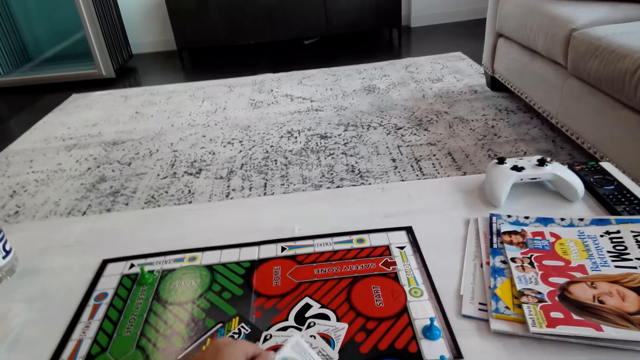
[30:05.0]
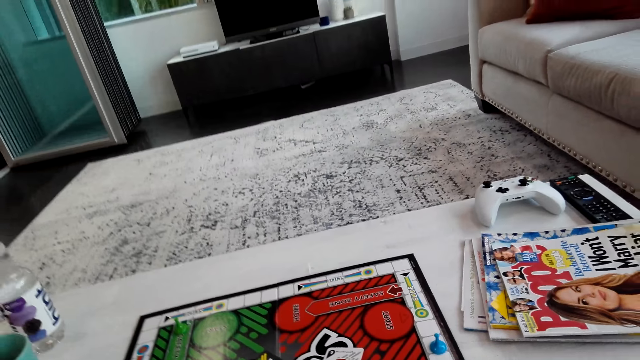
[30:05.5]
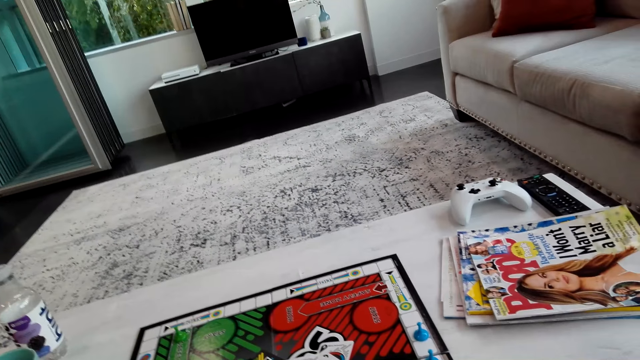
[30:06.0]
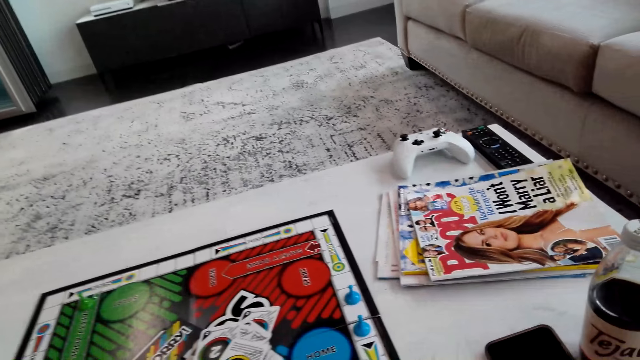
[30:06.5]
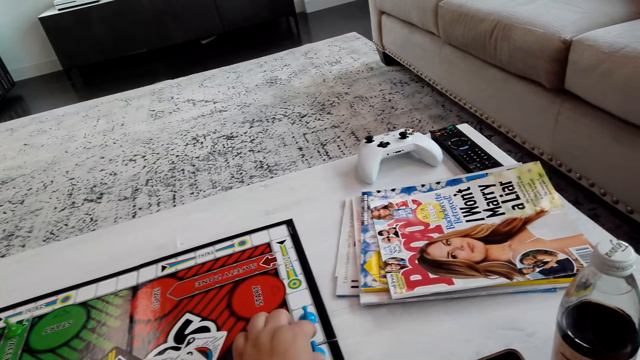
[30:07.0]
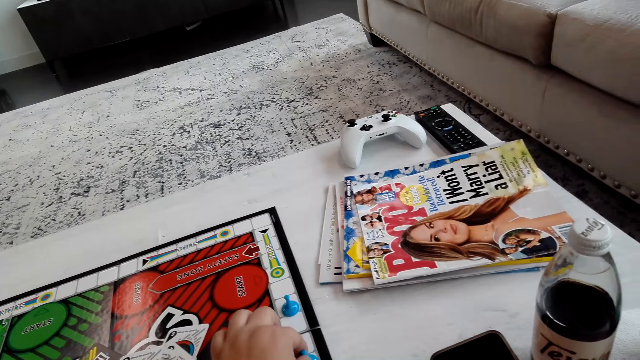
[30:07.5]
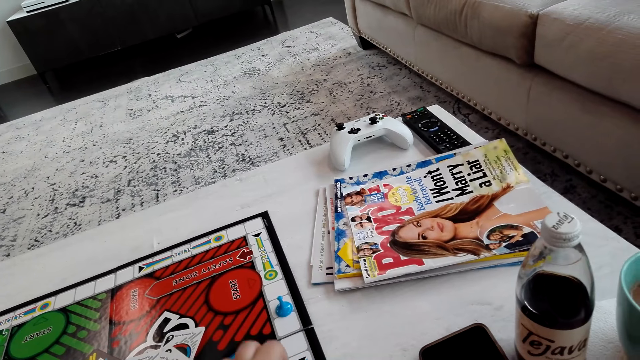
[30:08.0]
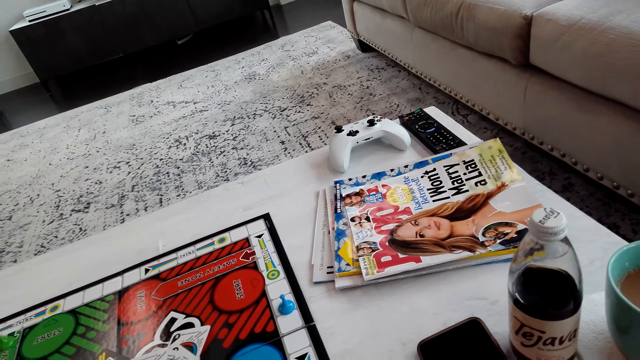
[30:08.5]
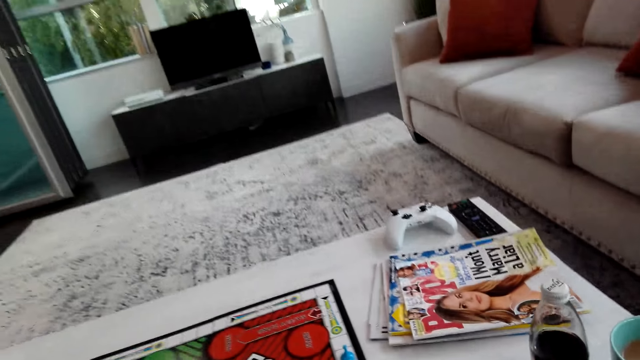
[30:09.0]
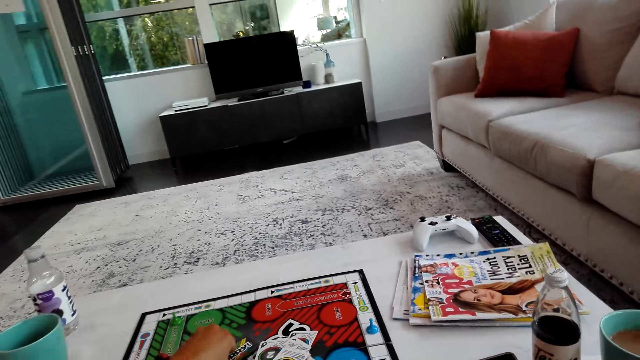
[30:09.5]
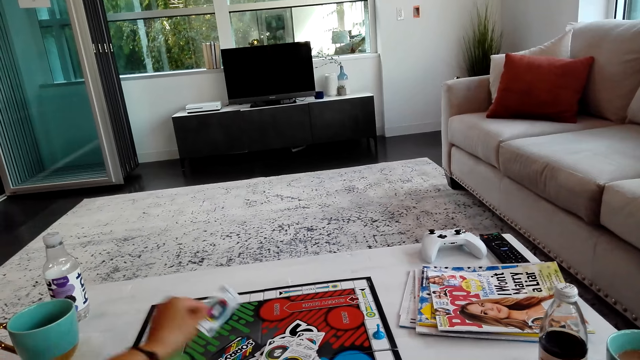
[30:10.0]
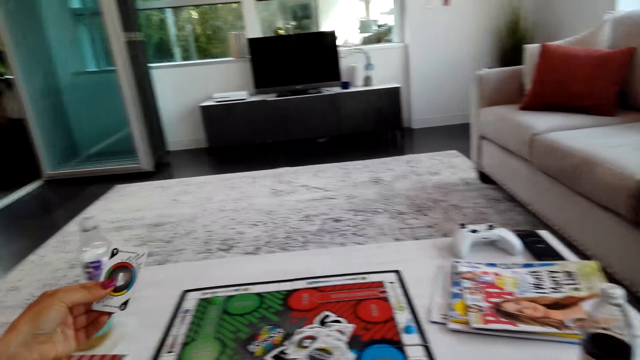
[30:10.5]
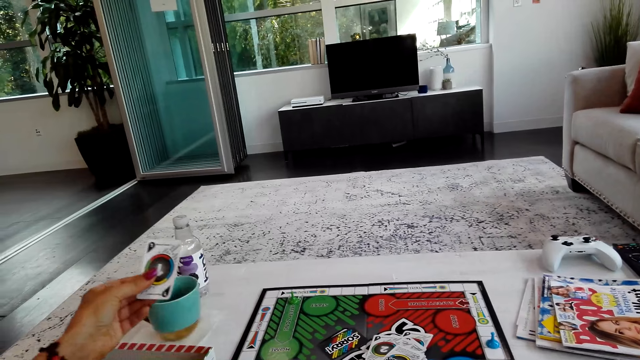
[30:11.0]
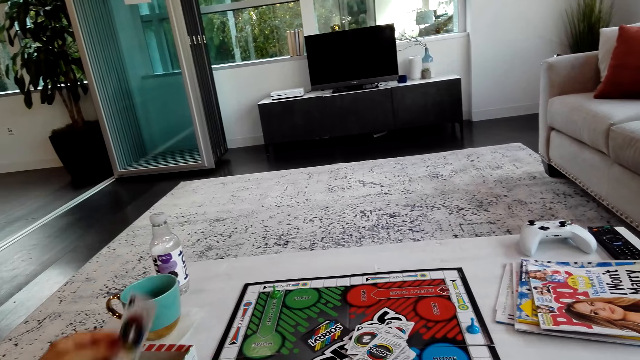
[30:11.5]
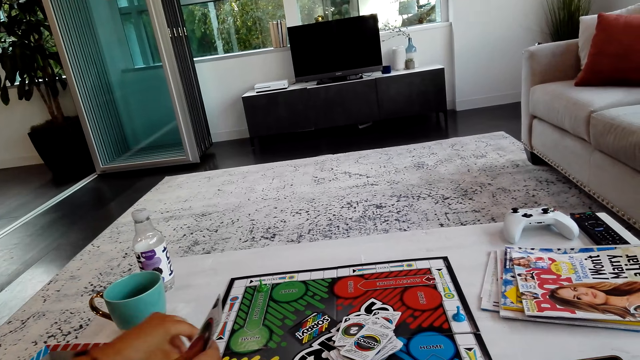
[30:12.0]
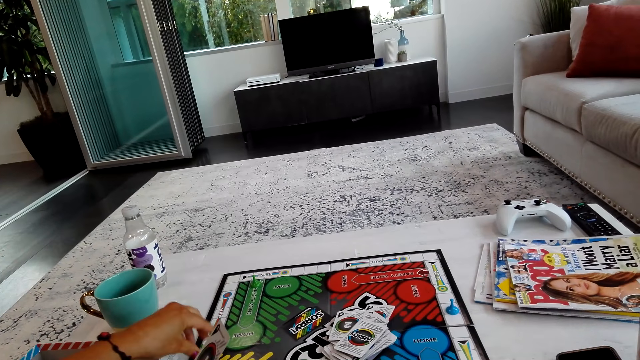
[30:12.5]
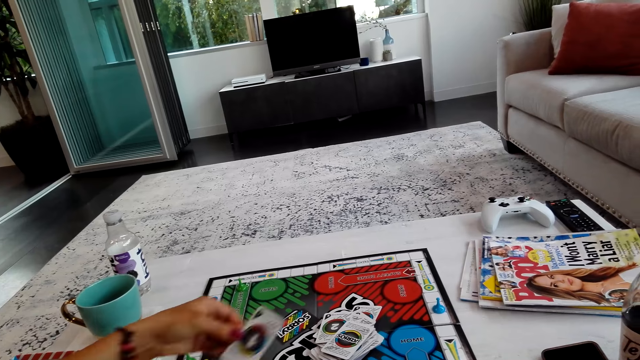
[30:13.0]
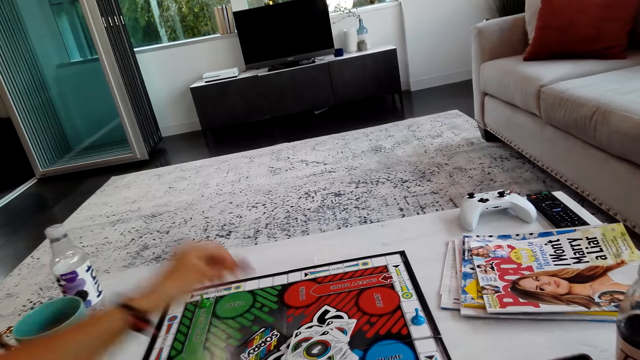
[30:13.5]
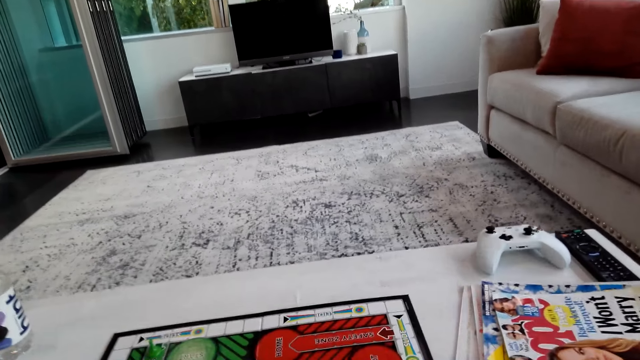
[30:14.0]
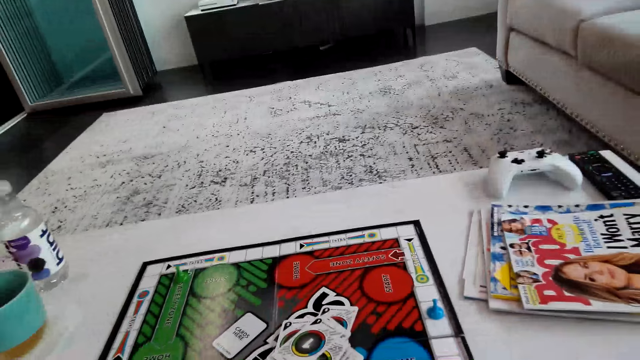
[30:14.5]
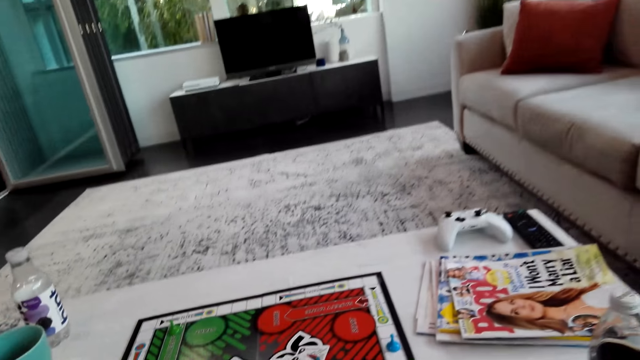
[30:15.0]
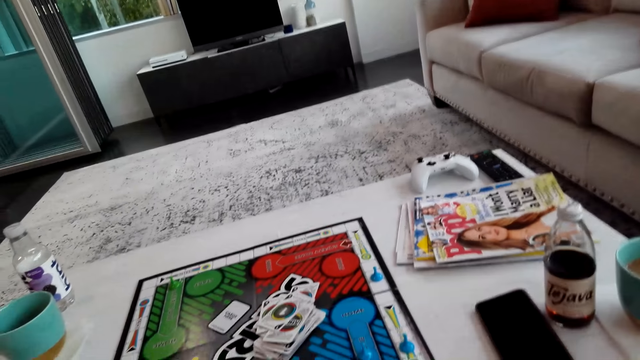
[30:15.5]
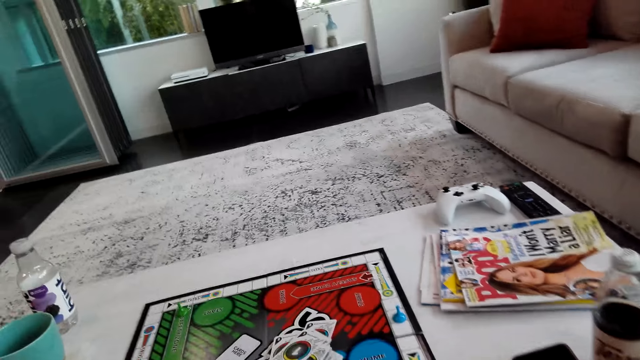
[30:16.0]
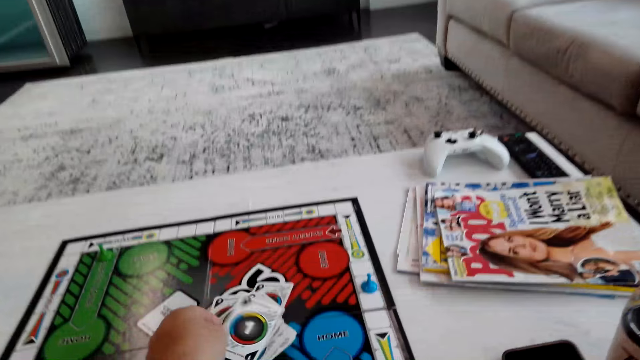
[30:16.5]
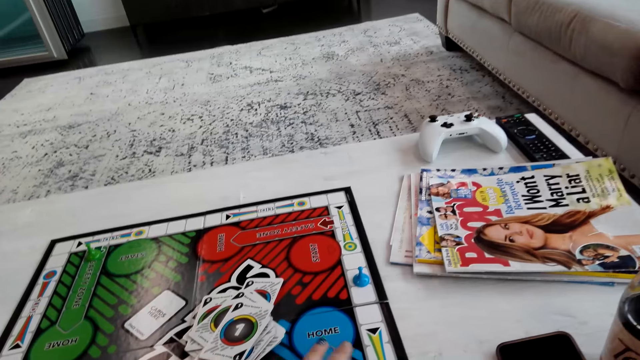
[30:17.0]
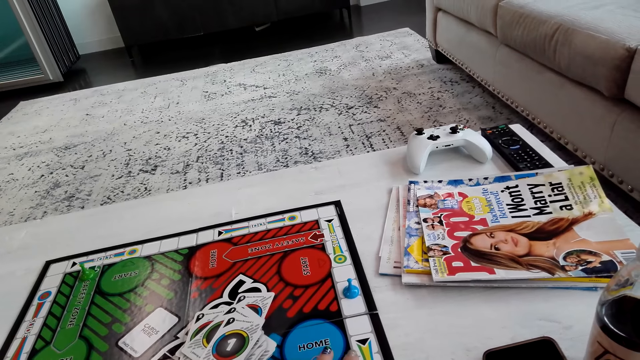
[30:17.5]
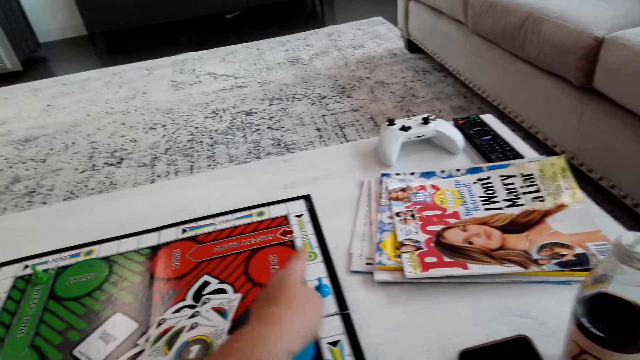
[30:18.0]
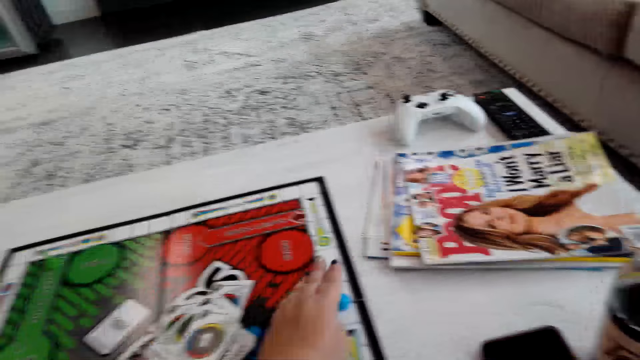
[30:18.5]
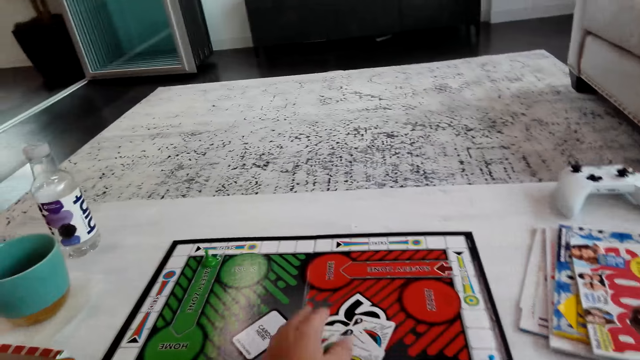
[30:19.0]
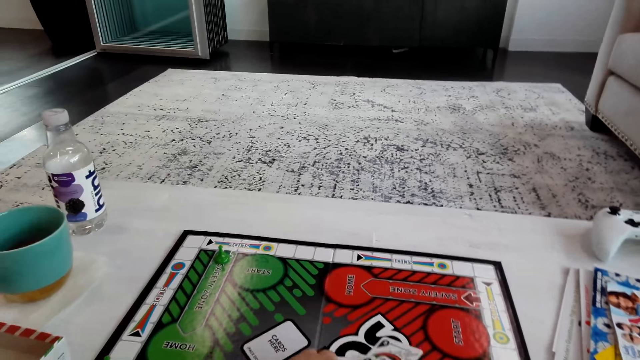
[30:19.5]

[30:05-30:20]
The camera wearer picks a card on a board. They turn the card. They put the card on the board. They move a pawn on the board. They play the board game. A lady picks a card on the board. The lady turns the card. The lady moves a pawn on the board and plays the board game. The lady puts a card on the board. The camera wearer picks a card on the board. They put the card on the board. They move a pawn on the board. They play the board game.

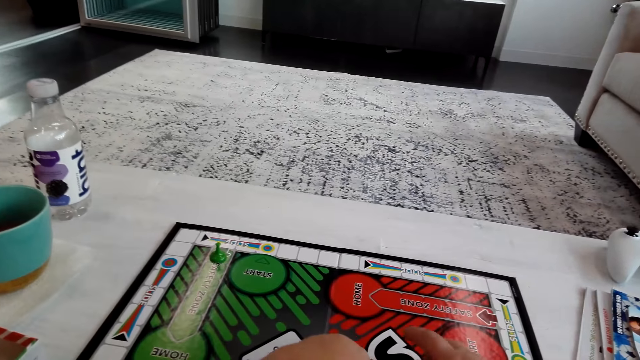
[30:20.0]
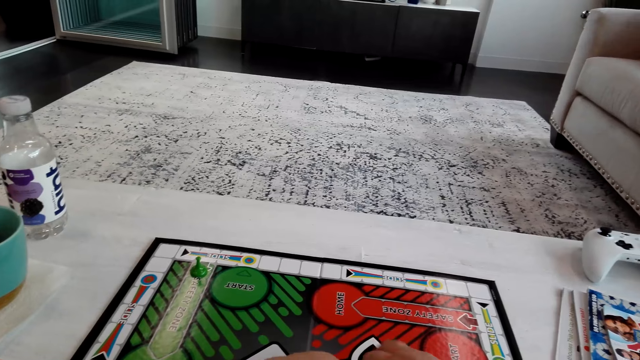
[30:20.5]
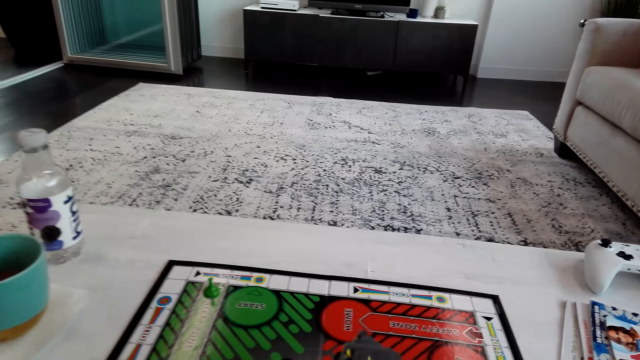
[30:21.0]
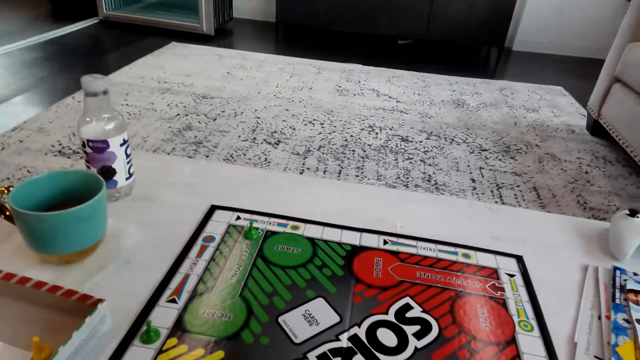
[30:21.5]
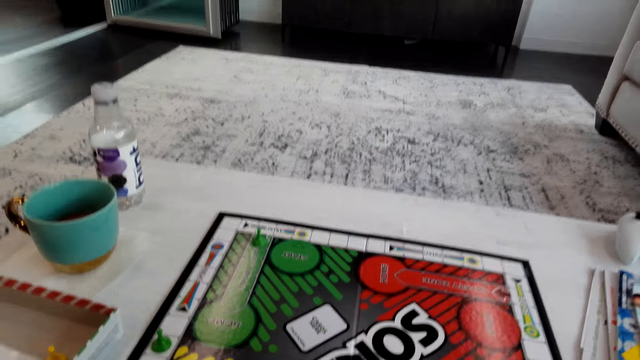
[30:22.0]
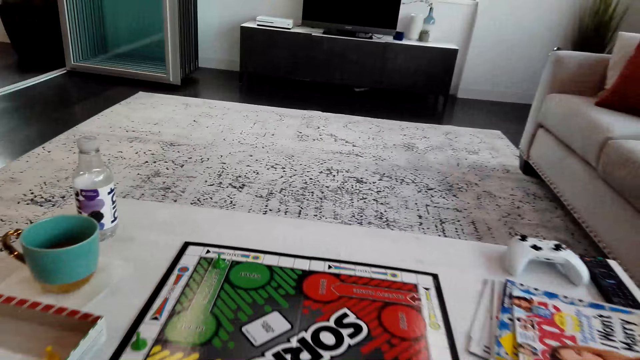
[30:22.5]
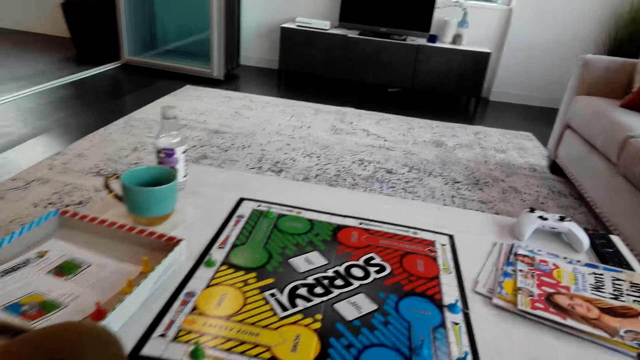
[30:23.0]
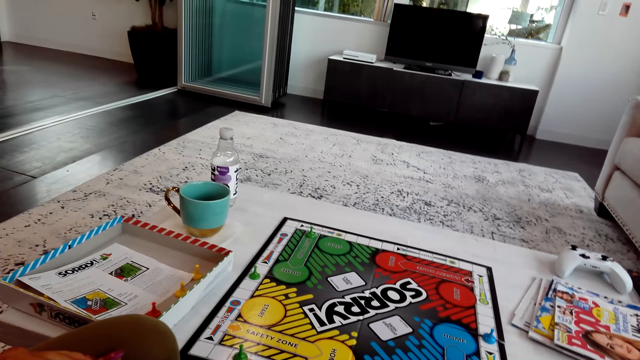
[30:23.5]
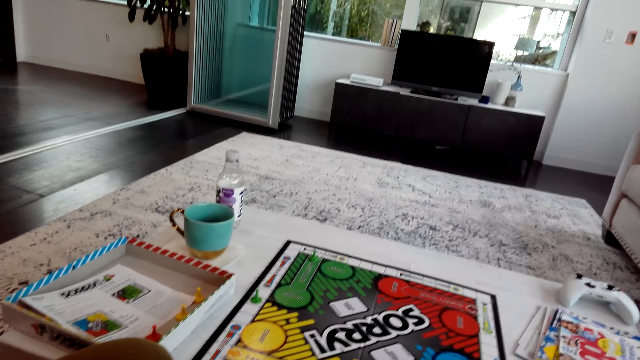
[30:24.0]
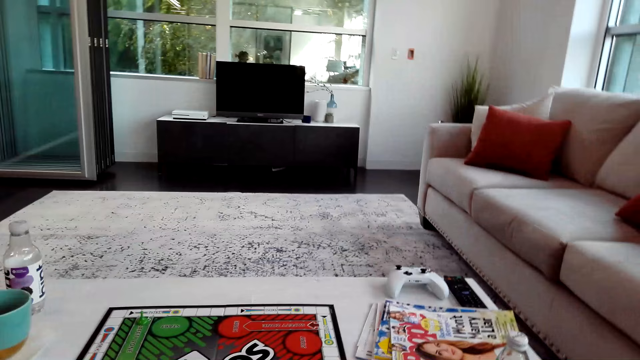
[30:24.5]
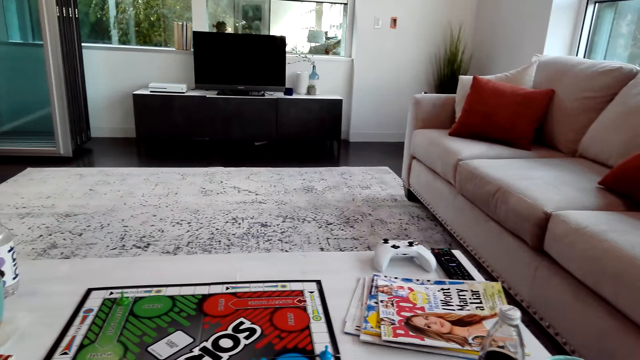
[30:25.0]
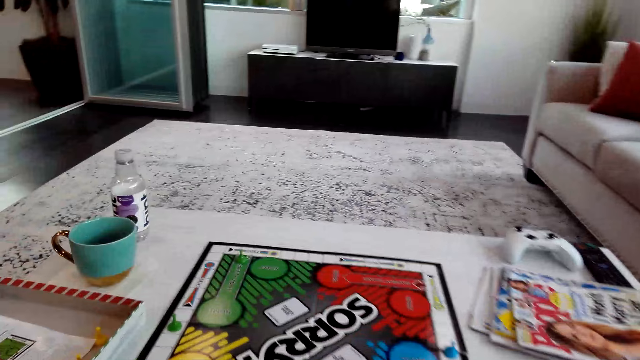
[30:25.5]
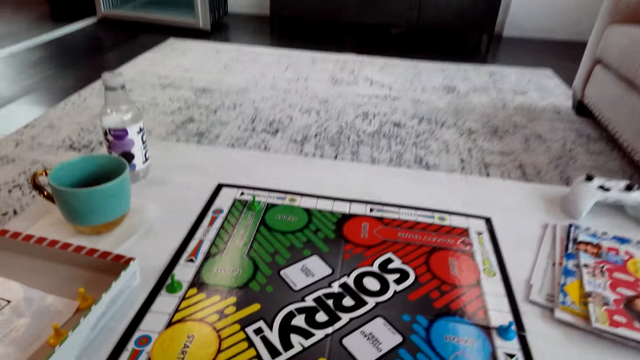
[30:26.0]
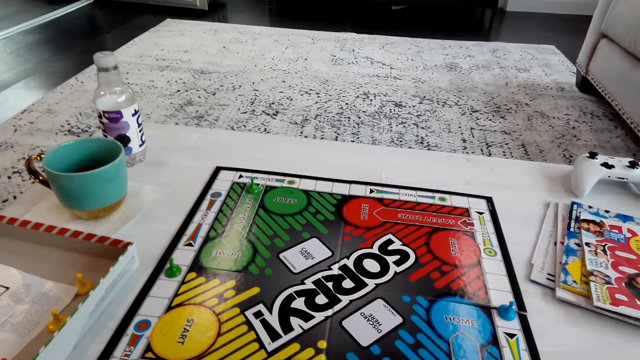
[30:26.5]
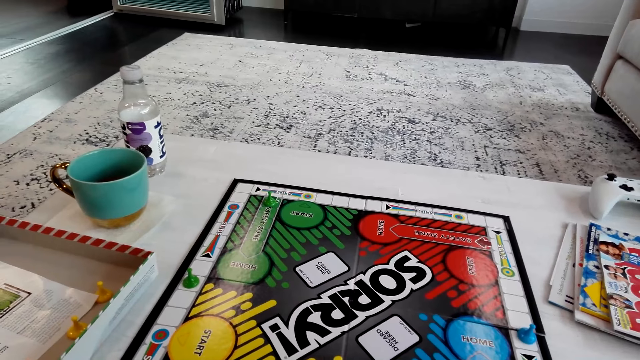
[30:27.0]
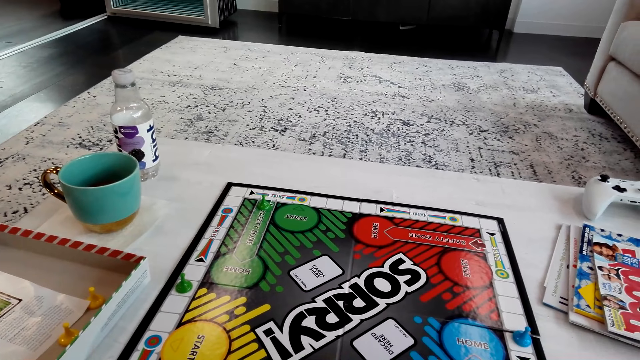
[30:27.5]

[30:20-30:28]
The camera wearer picks cards on a board. They shuffle the cards. They interact with a lady.
